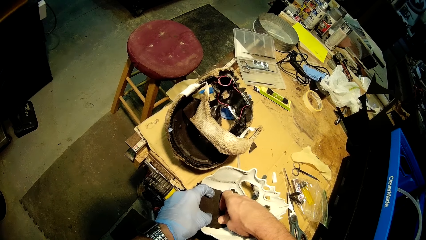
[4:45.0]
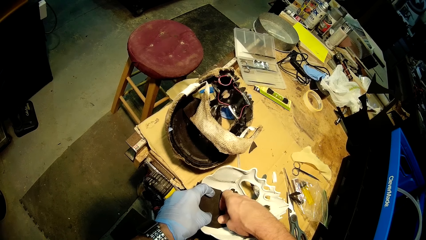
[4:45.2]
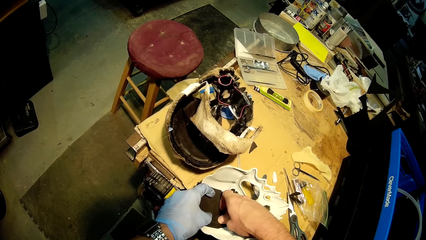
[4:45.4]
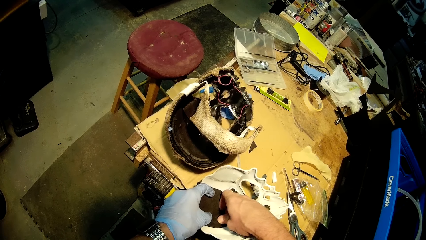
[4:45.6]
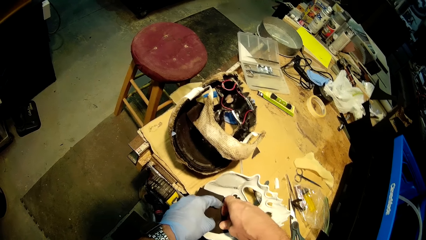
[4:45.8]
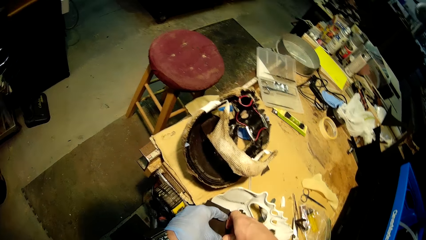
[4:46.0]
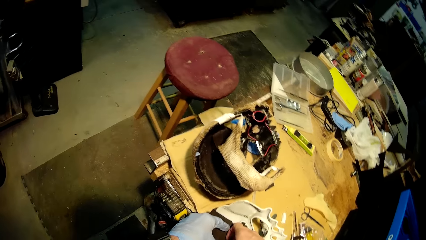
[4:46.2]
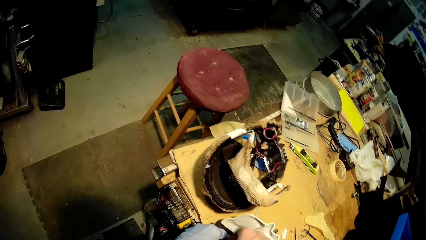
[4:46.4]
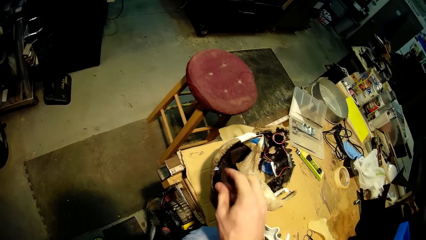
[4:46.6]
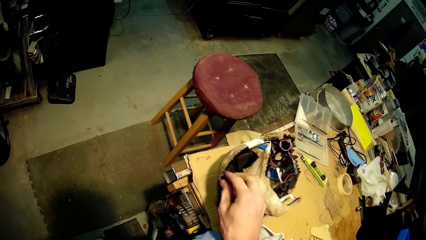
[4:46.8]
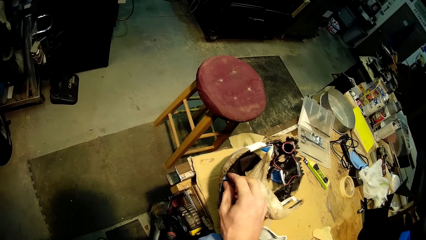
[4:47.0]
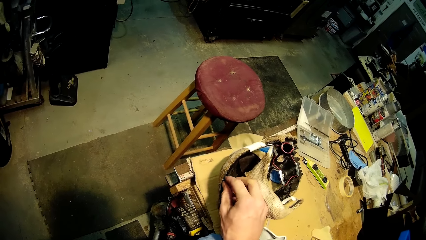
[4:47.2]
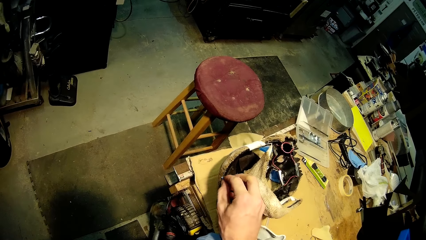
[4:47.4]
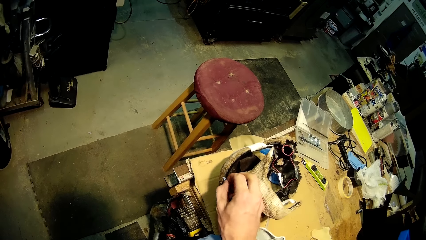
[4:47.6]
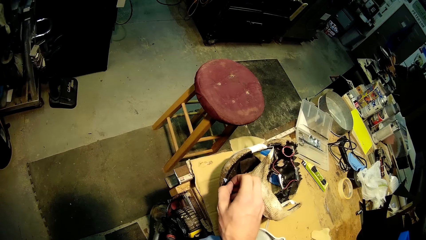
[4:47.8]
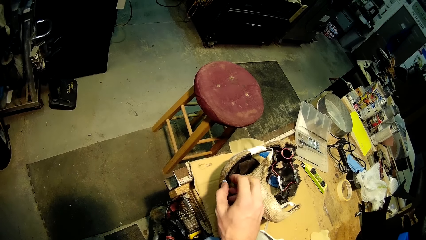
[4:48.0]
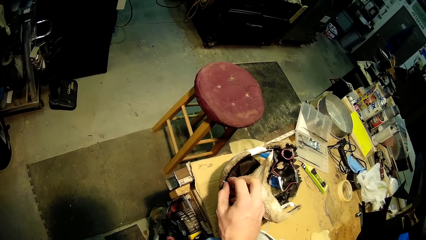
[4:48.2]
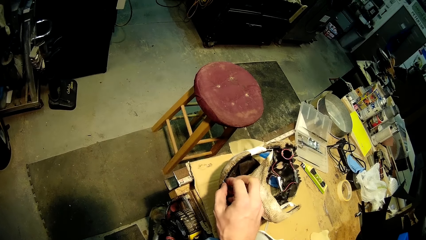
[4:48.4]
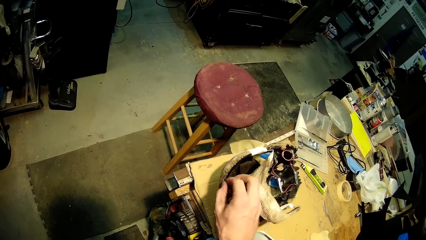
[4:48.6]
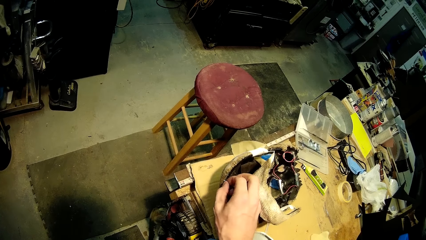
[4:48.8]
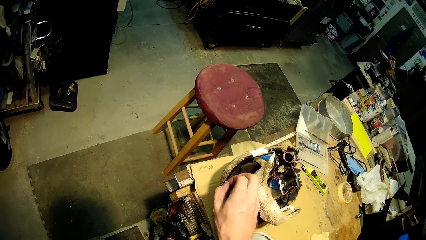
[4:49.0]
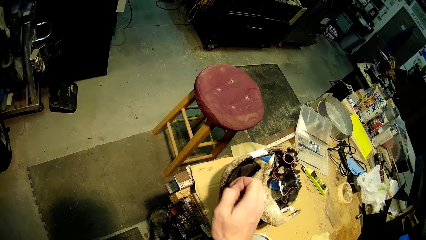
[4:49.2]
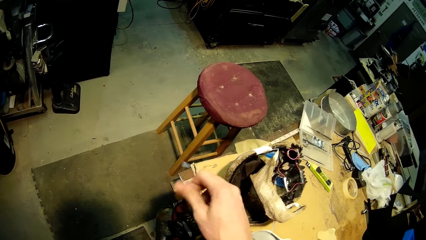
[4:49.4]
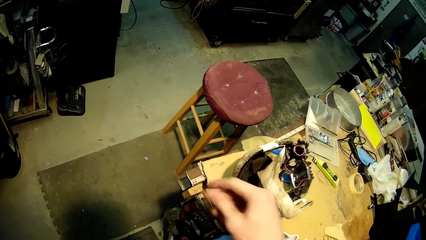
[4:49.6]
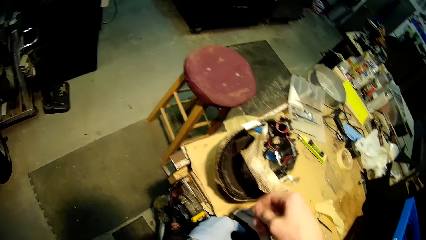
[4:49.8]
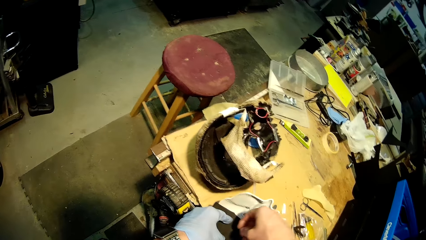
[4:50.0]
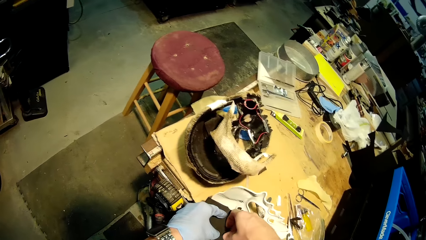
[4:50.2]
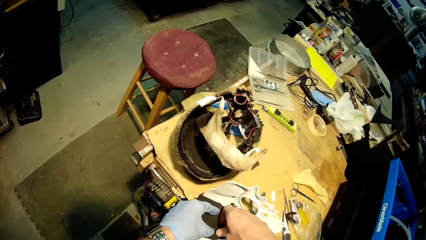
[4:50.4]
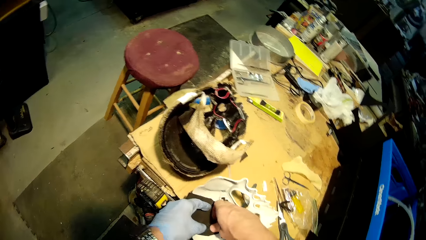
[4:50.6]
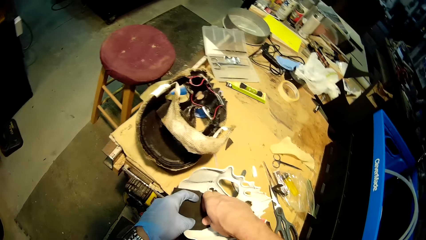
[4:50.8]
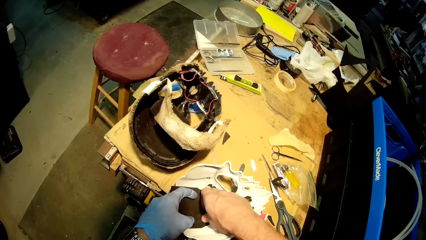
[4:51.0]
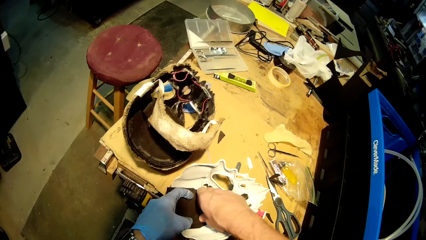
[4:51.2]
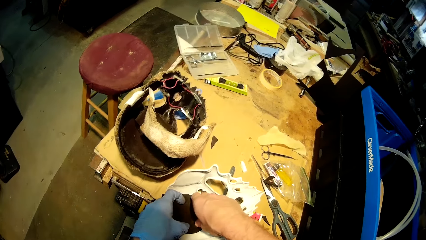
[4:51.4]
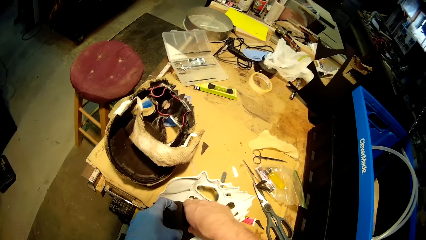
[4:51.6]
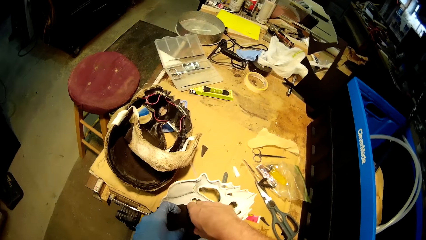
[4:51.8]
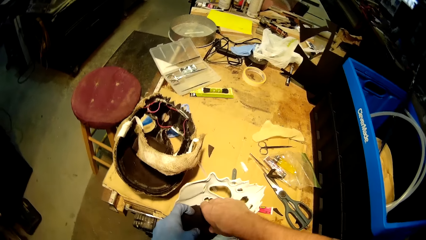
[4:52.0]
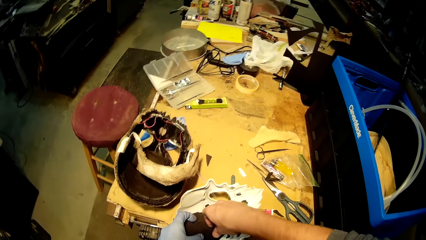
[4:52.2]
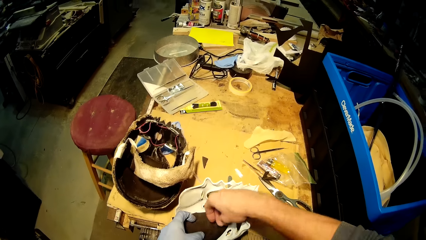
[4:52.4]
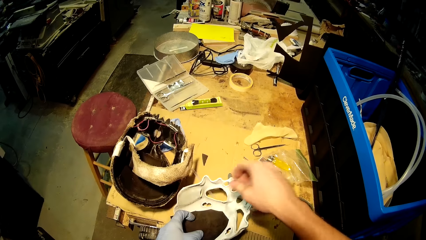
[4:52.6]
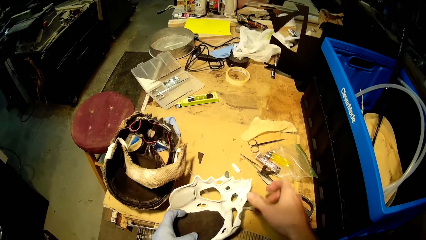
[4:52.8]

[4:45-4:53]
The camera wearer picks up a white paper tag from a case with his right hand. He flicks the white paper tag from his right fingers to the ground. He attaches the cardboard to the mask on the table with his left hand and right hand.

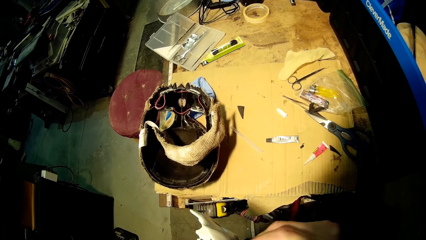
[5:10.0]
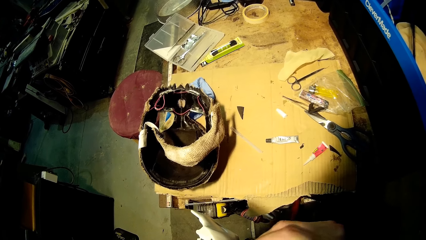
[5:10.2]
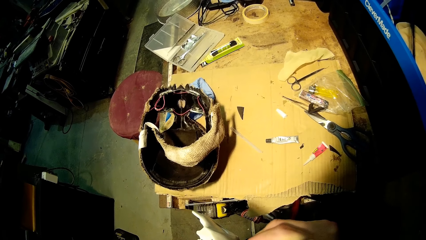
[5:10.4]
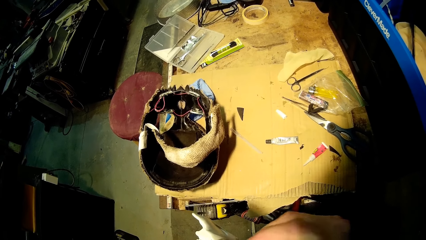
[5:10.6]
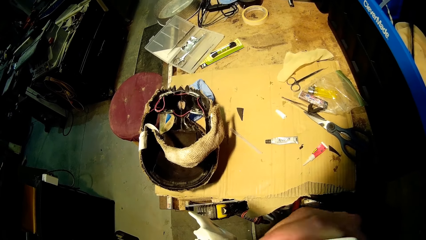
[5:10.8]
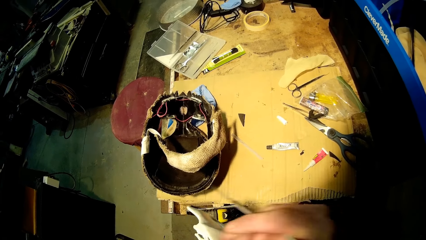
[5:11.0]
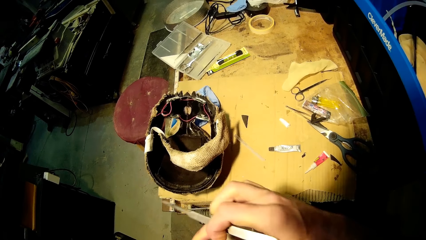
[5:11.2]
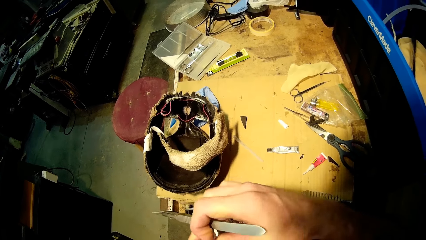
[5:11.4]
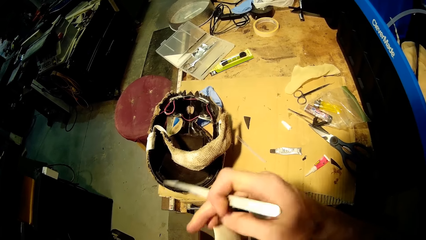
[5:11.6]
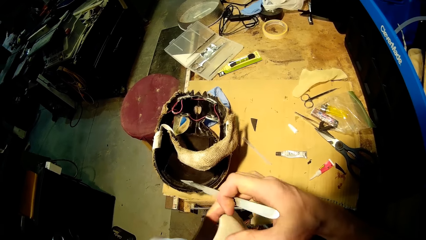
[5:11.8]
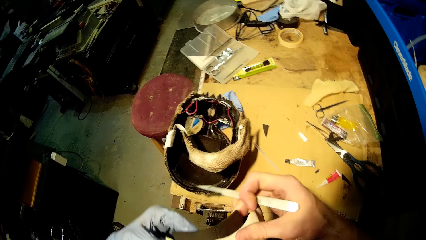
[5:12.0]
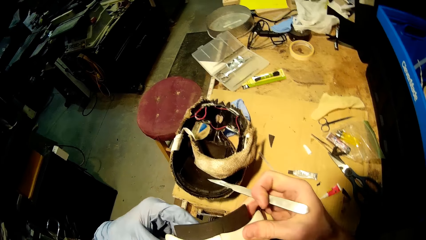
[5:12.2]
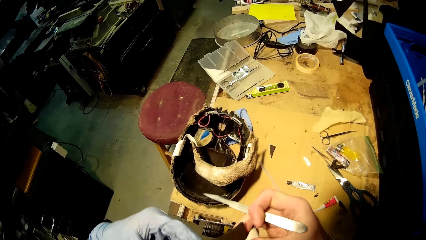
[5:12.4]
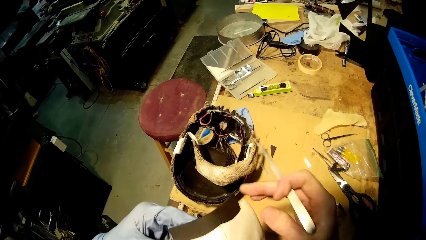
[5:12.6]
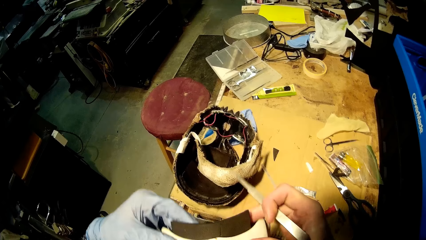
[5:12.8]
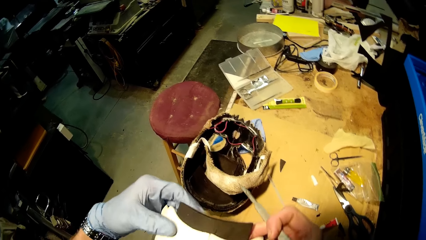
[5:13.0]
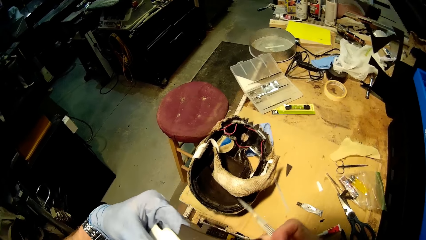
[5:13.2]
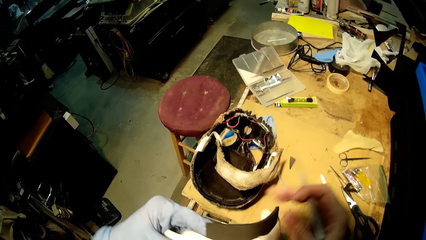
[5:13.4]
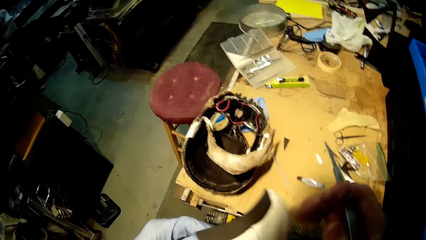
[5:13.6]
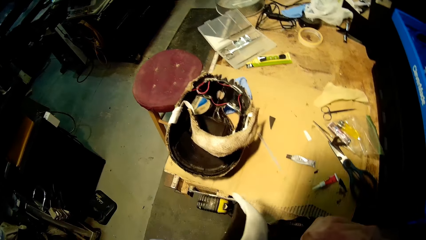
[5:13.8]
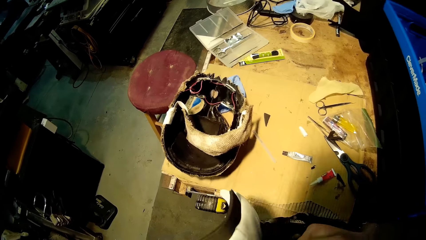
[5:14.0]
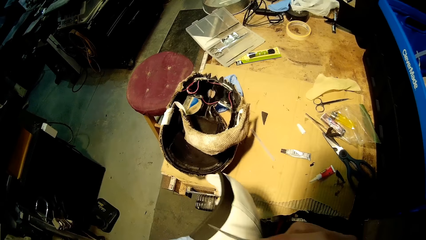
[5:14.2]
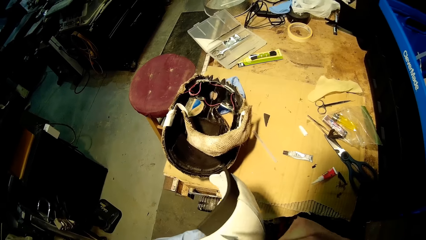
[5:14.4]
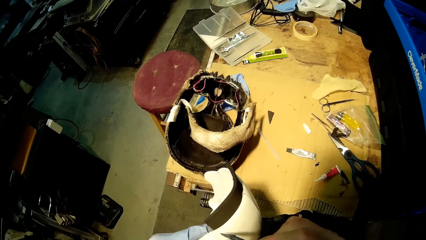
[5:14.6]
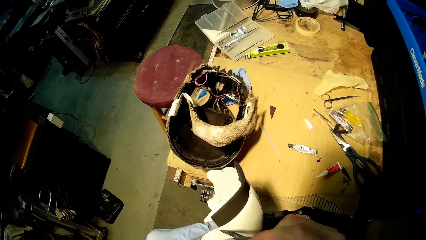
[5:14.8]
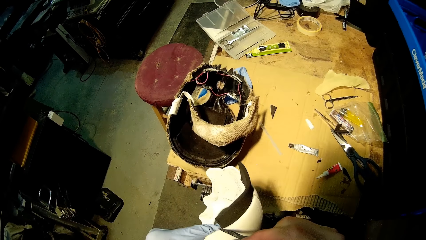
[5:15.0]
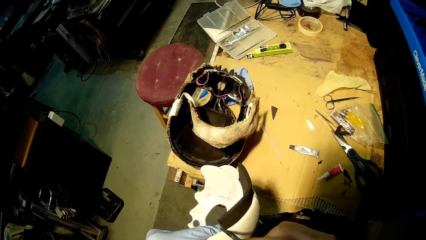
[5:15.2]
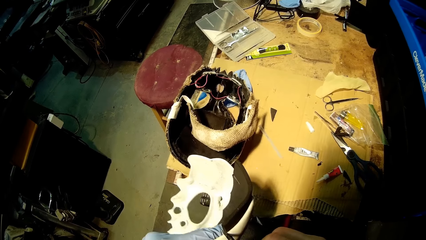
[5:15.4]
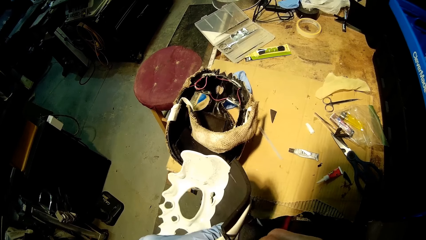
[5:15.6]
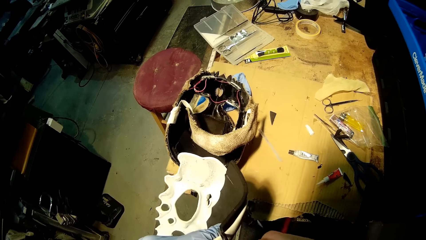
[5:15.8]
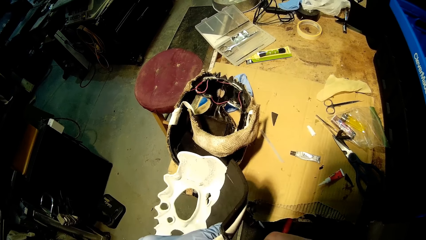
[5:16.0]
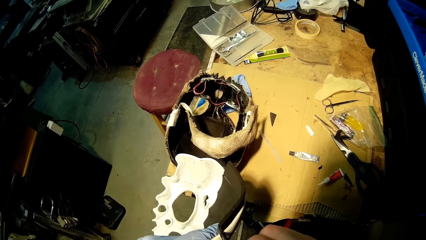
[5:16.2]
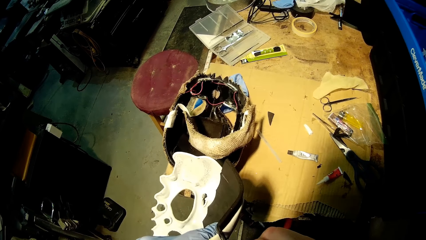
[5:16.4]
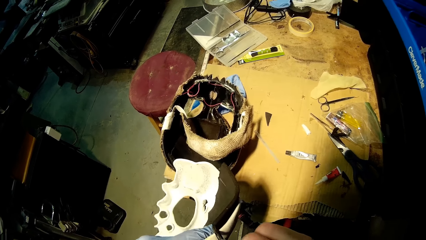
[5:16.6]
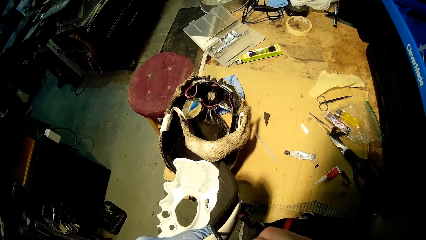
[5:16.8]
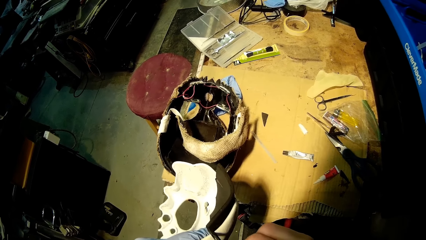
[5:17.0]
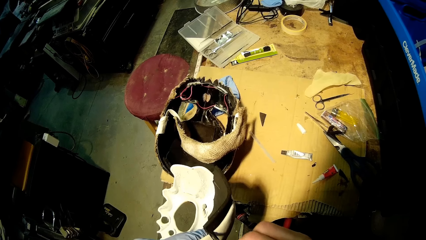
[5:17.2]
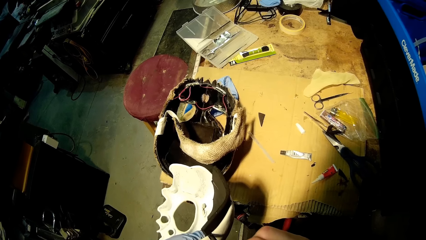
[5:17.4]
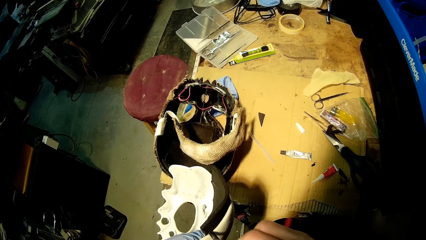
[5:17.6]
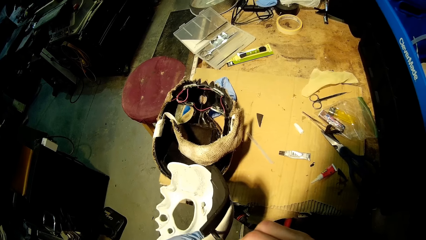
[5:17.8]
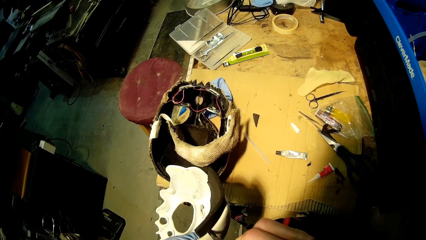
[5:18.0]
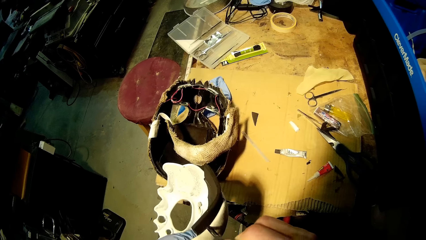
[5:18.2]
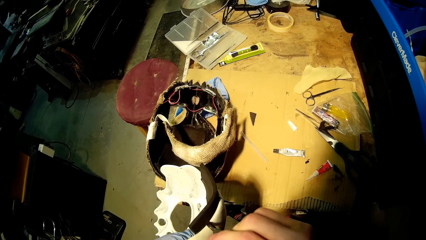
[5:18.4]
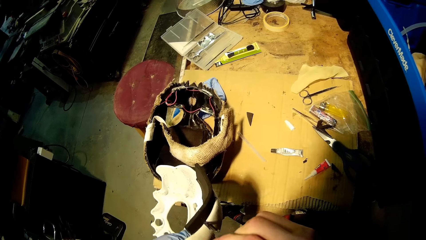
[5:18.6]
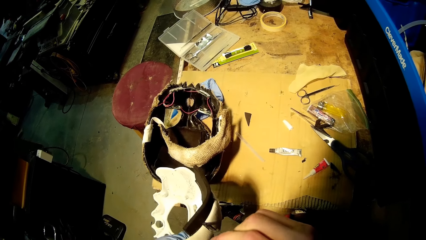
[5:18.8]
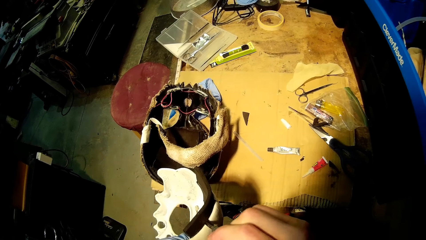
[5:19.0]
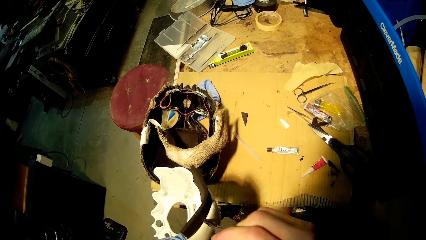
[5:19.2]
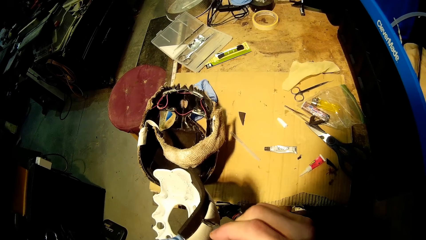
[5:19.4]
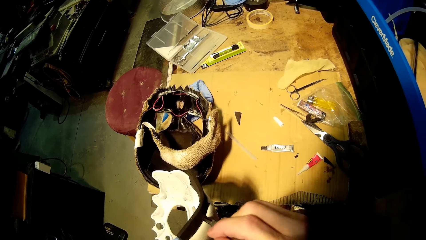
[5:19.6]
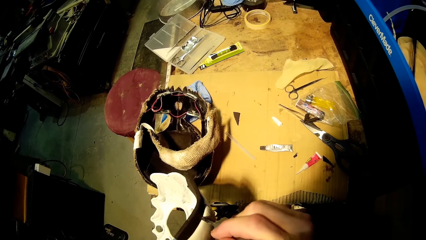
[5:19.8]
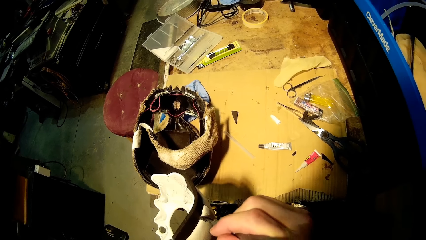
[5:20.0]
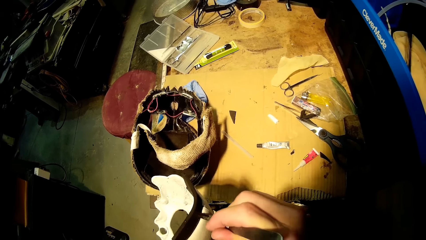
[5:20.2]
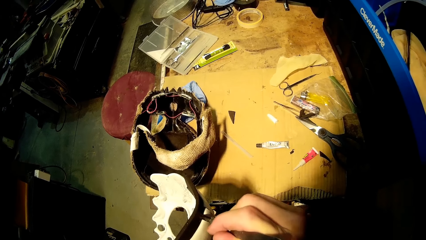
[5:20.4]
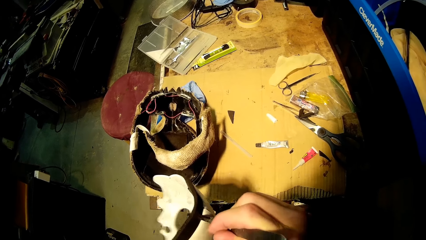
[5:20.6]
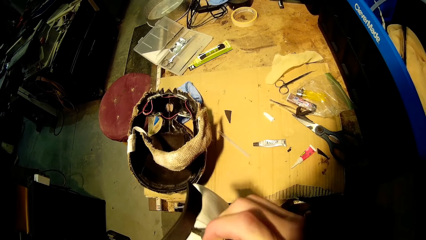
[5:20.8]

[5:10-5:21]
The camera wearer inspects the mask with both hands. He cuts the cardboard in the mask with the knife in his right hand.
